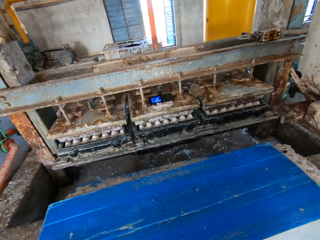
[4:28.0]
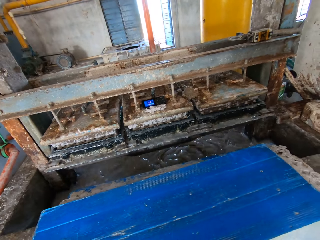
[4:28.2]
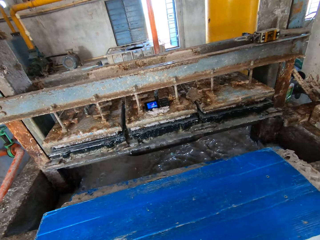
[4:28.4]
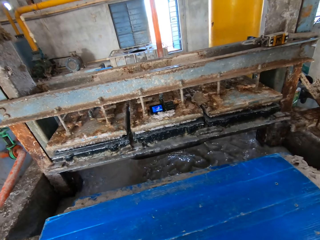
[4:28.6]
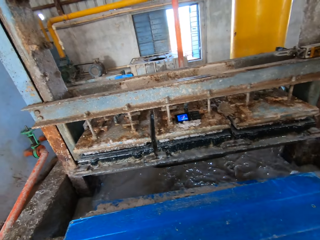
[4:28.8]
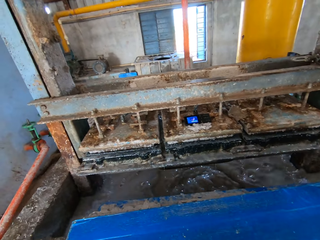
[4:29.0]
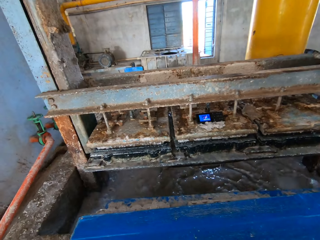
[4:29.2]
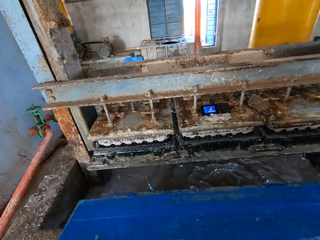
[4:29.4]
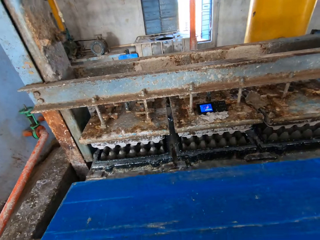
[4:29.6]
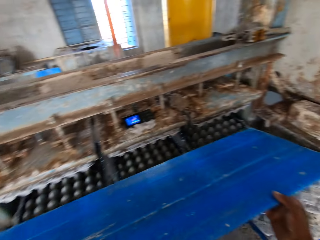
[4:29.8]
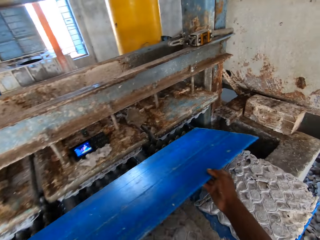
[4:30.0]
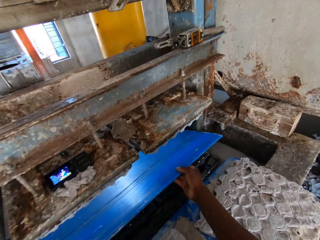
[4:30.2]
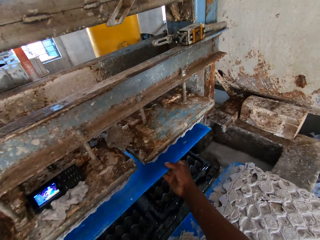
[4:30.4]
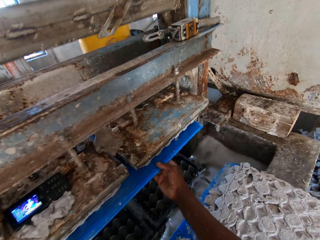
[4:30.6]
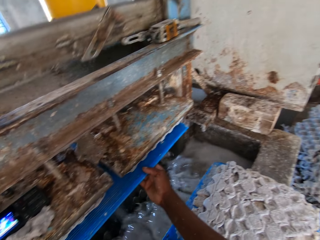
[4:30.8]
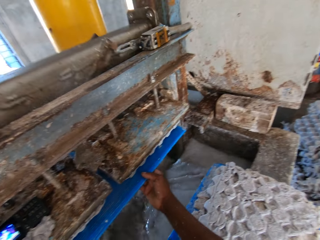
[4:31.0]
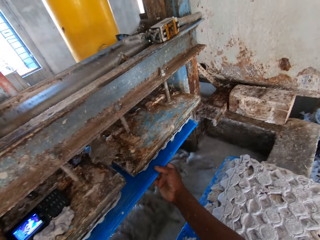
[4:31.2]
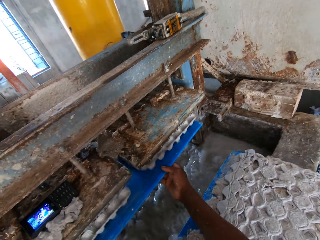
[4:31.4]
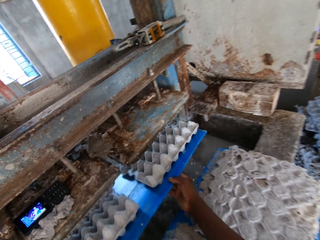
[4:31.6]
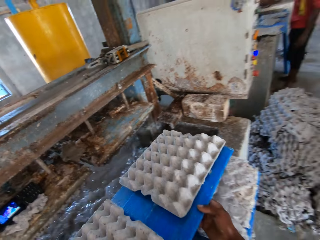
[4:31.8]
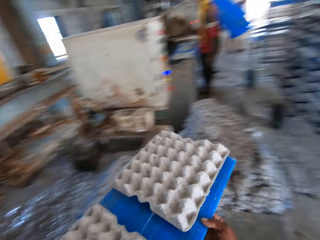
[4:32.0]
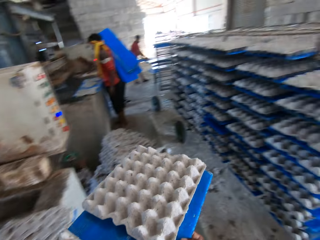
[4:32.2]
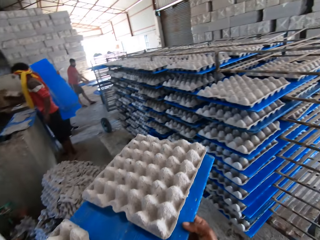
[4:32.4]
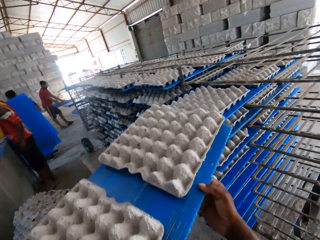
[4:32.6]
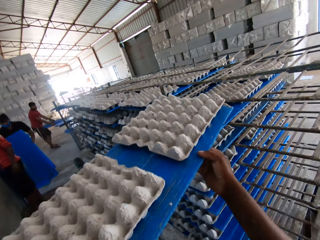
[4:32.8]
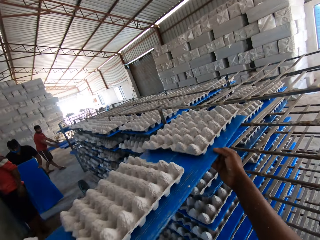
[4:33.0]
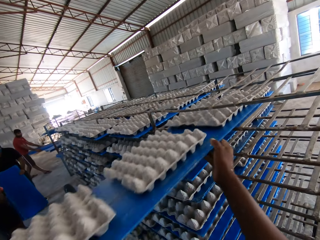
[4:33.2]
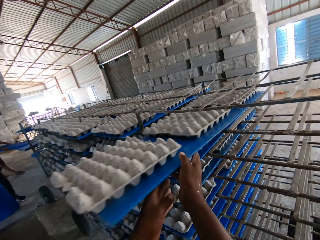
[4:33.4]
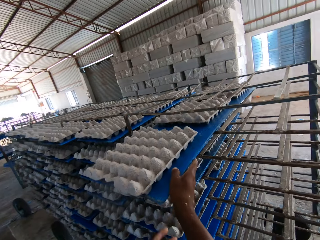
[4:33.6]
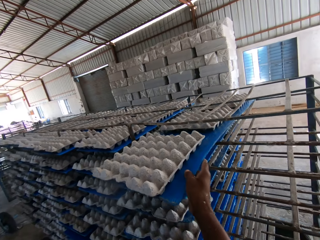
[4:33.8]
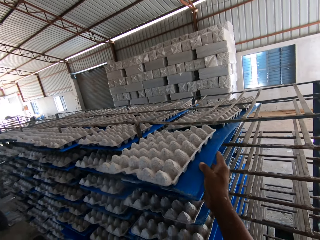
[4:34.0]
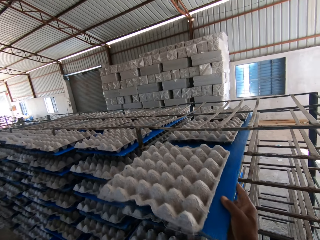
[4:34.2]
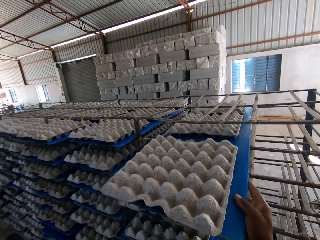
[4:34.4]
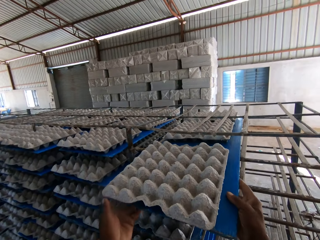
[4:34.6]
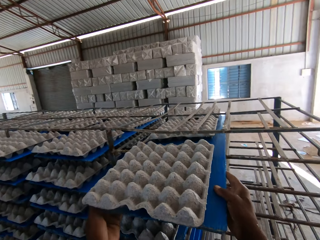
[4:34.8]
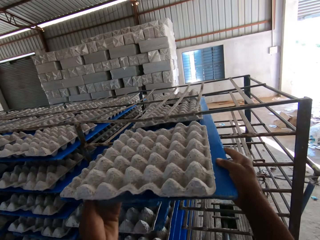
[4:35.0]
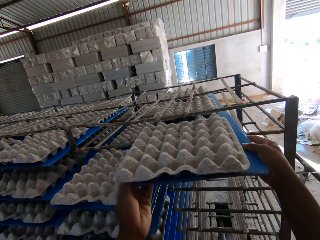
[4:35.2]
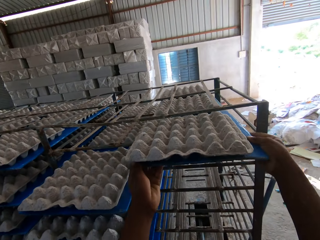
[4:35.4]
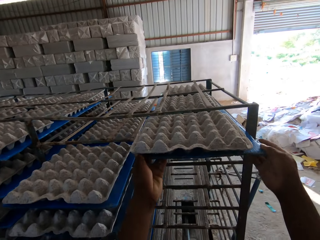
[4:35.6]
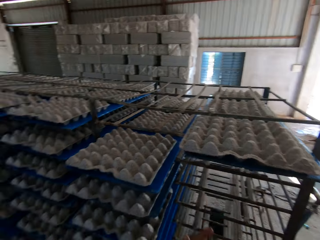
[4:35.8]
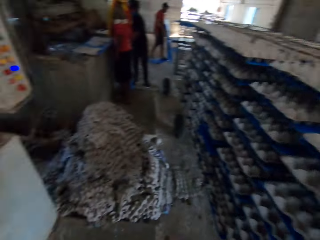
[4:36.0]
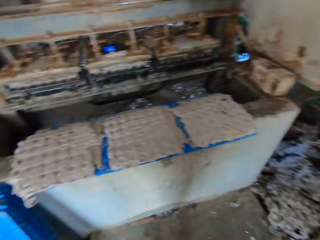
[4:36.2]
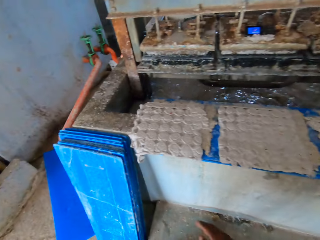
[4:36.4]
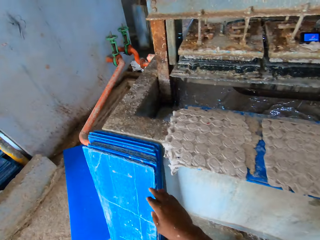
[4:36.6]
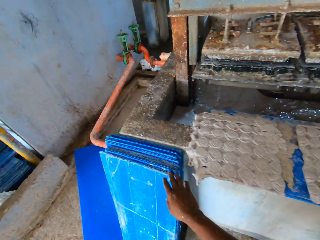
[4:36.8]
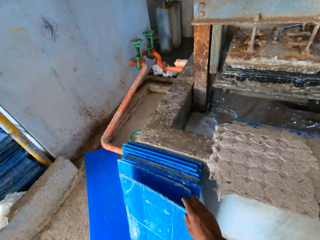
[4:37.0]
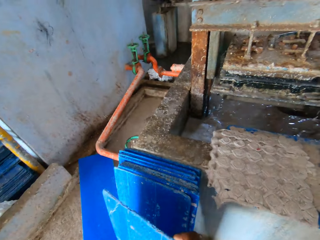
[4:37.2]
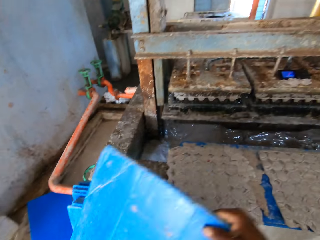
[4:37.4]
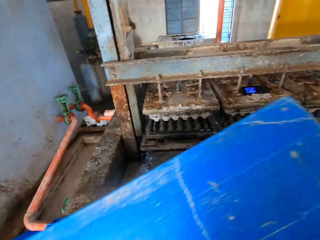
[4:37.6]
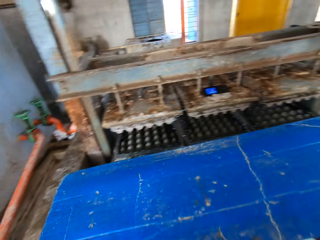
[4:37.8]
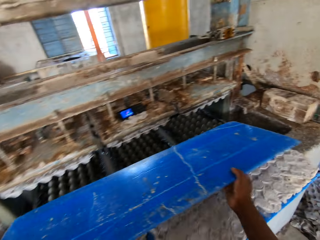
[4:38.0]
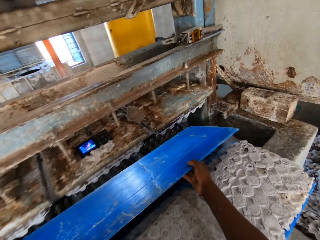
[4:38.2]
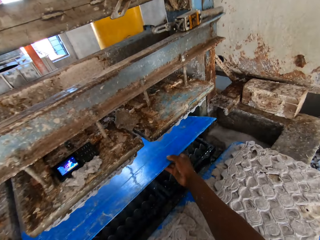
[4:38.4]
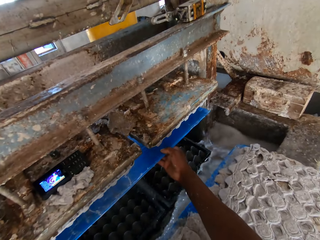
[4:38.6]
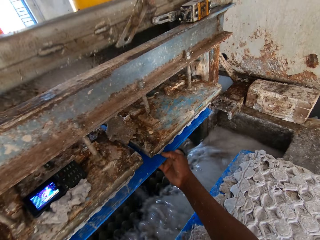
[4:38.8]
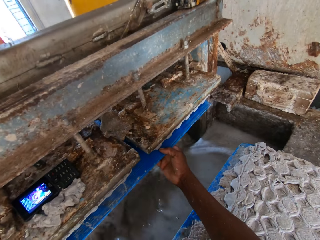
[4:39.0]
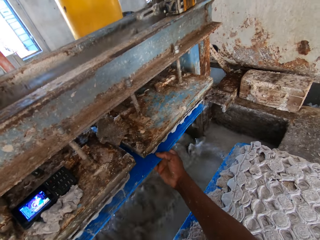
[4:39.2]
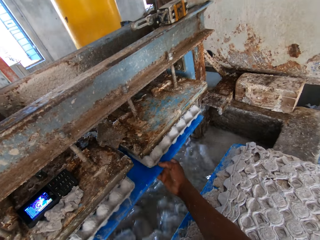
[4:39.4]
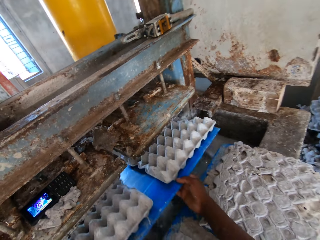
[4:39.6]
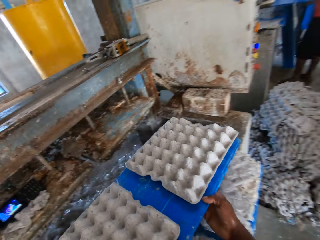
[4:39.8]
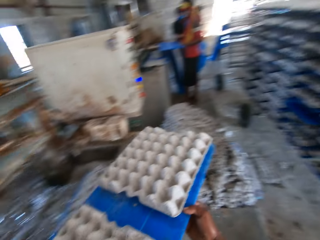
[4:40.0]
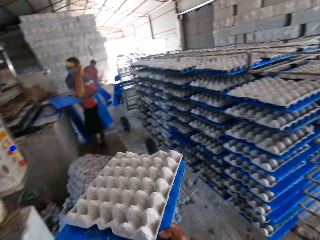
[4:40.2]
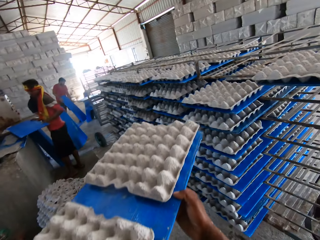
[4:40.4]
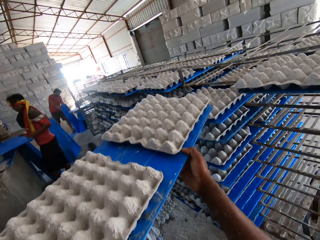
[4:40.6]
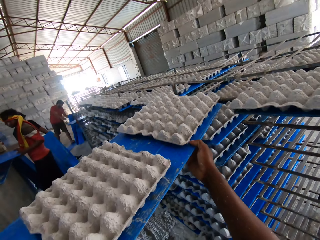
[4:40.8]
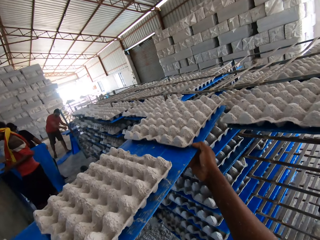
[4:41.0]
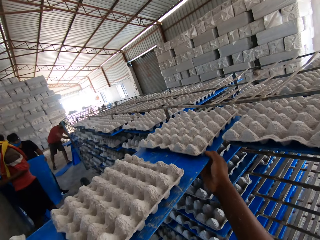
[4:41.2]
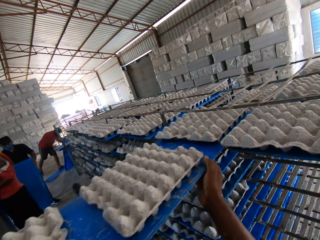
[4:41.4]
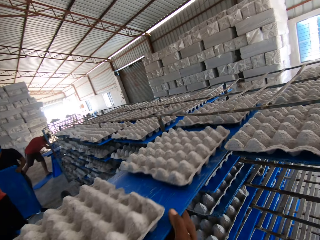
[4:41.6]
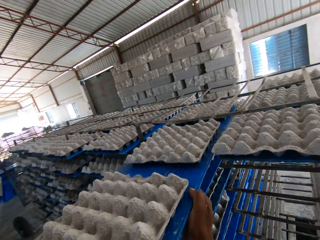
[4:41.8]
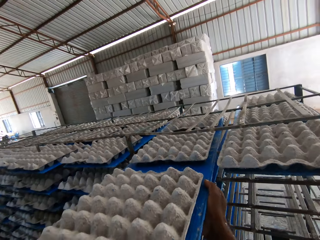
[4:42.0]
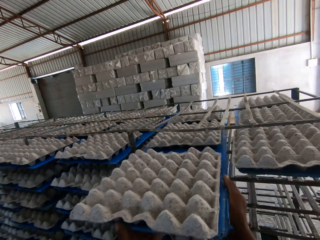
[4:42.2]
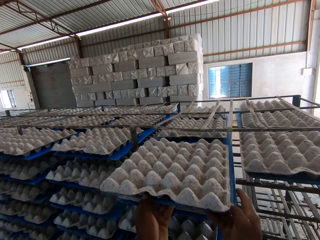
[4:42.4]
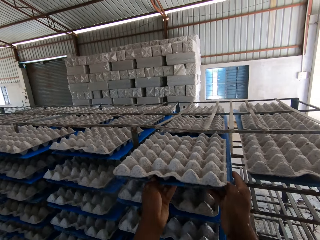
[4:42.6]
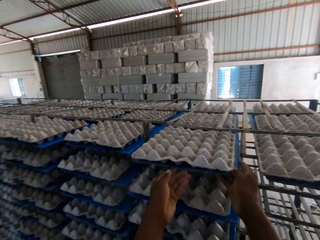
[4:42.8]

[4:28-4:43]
The camera wearer places the tray on the egg cartons on the slab with his hands. He holds the blue board underneath the machine. He inserts the tray in the egg carton making machine with both hands. He removes a tray of egg cartons from the egg carton making machine with both hands. He carries the board with egg trays. He places the tray of egg cartons in the rack with both hands. He picks a blue tray from the stack of trays on the ground with his right hand. He inserts the tray in the egg carton making machine with both hands. He holds the blue board underneath the machine. He removes a tray of egg cartons from the egg carton making machine with both hands. He carries the board with egg trays. He places the tray of egg cartons in the rack with both hands.

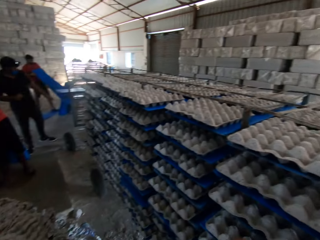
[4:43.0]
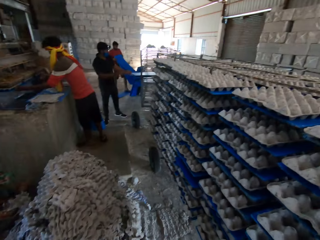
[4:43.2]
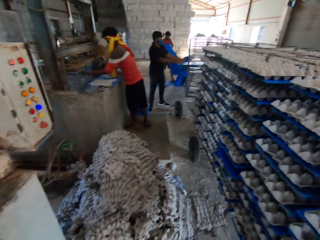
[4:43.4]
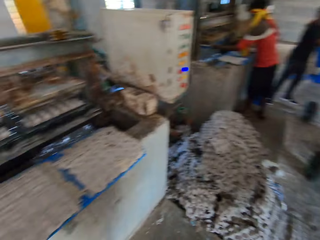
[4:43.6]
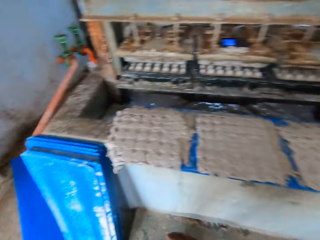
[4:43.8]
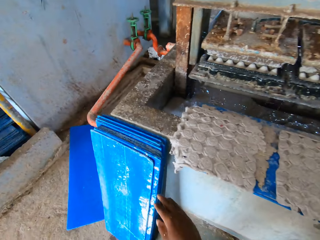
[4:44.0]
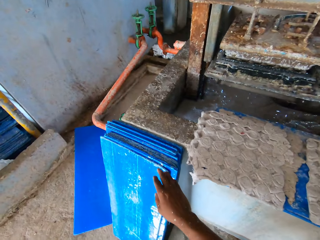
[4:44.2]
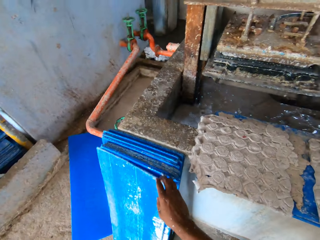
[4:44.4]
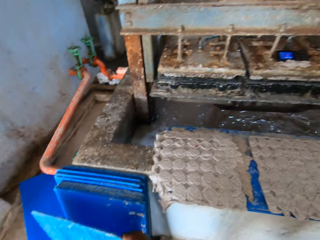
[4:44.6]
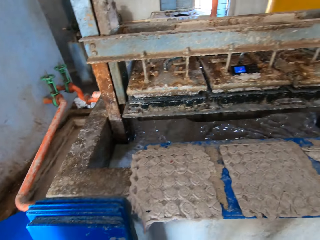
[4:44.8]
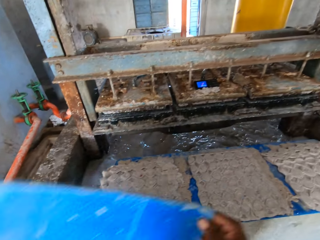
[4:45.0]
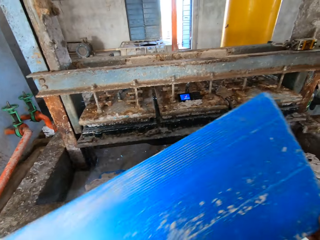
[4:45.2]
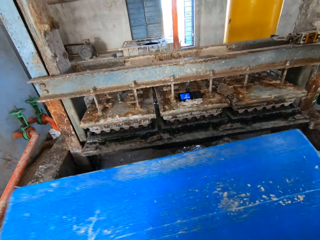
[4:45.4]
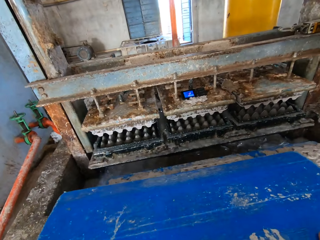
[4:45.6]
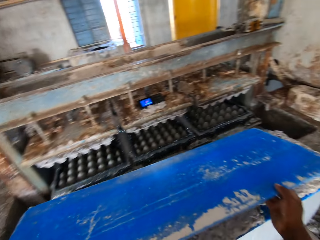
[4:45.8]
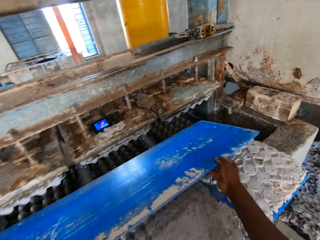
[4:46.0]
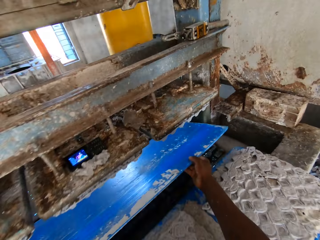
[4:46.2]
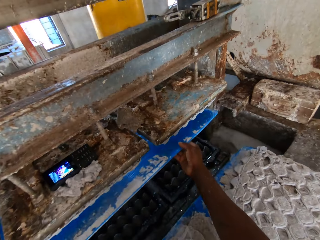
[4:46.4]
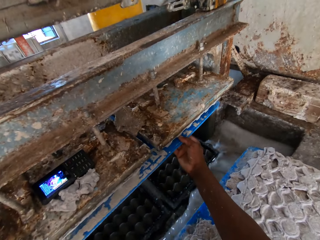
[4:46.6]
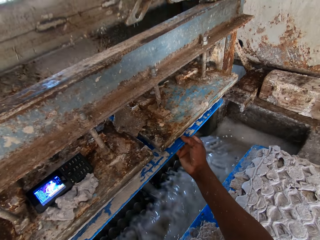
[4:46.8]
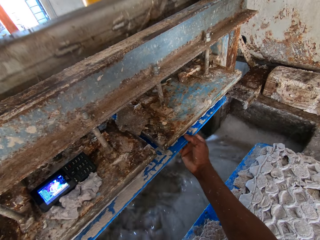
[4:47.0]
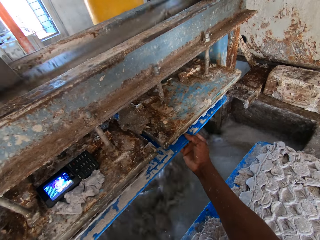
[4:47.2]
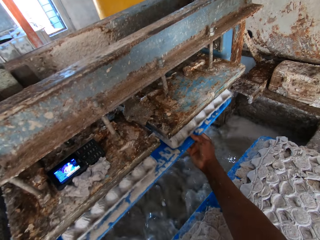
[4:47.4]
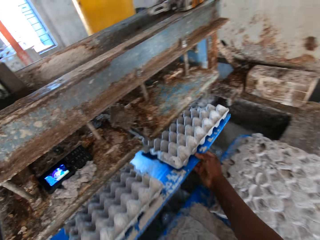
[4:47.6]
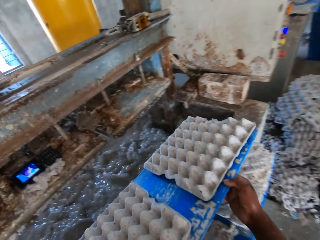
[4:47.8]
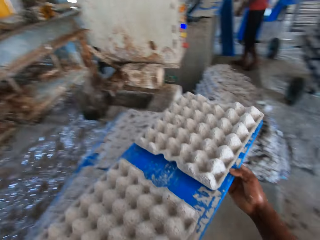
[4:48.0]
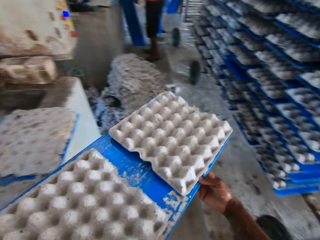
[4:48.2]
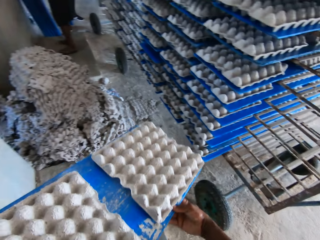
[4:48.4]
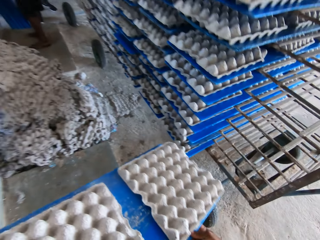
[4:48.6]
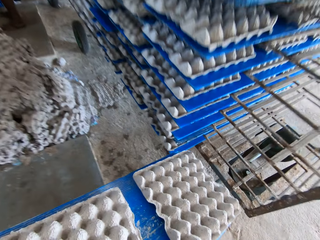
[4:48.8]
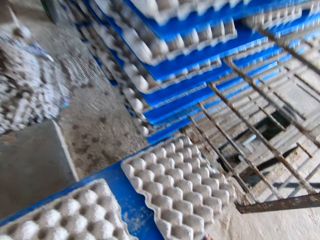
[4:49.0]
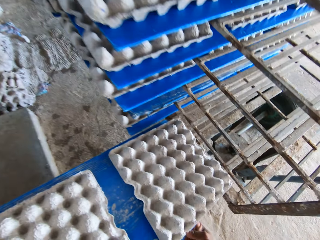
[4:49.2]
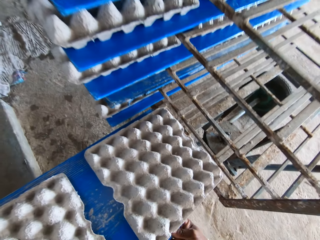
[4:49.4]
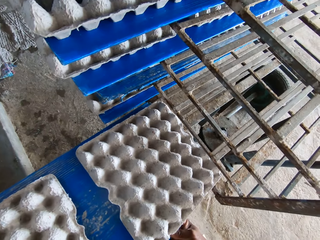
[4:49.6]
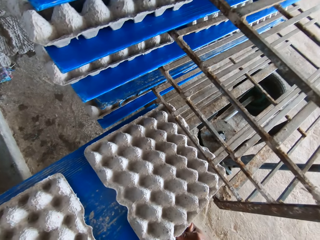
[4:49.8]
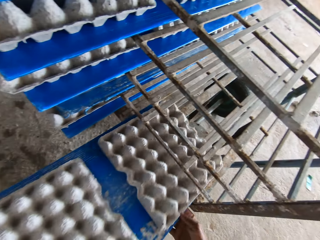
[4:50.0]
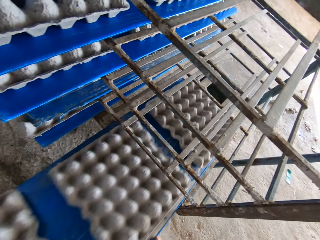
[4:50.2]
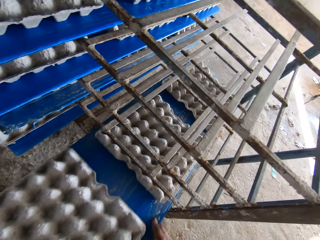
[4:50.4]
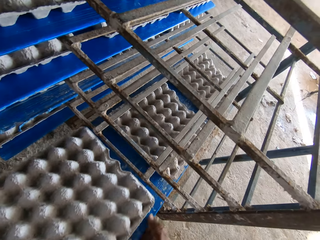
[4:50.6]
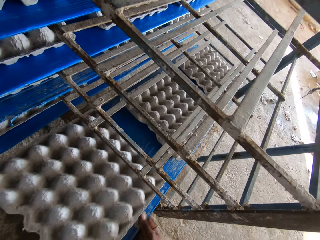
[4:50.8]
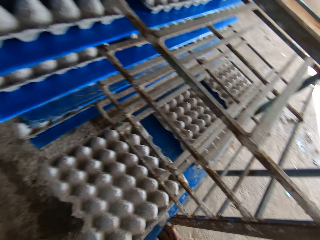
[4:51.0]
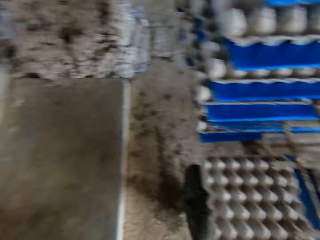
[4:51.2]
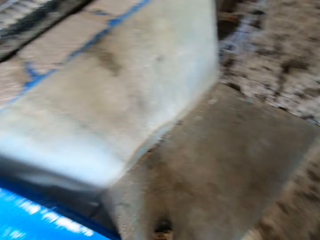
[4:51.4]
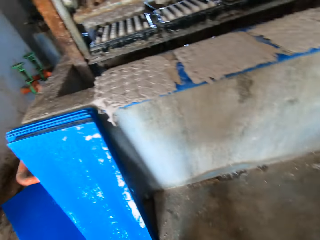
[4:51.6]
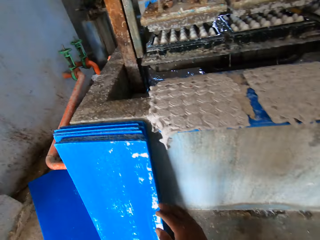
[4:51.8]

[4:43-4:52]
The camera wearer picks a blue tray from the stack of trays on the ground with his right hand. He places the tray into the egg tray making machine with both hands. He picks a crate. He takes the tray from the egg tray making machine with both hands. He places the tray on a rack with both hands.
